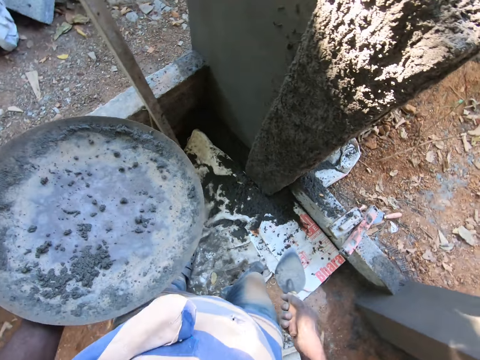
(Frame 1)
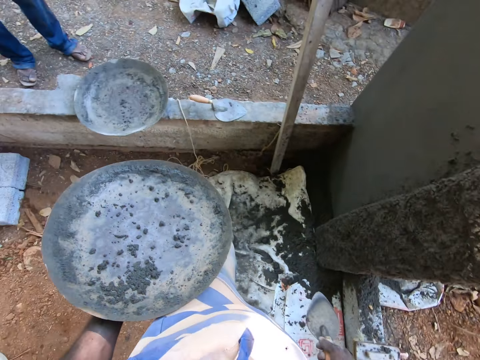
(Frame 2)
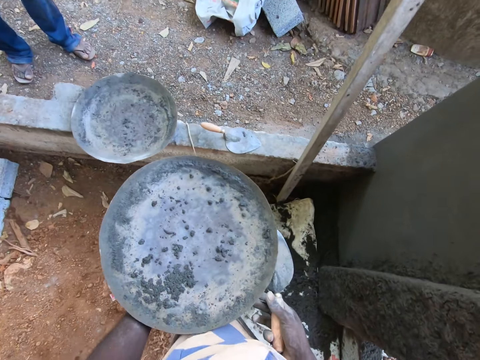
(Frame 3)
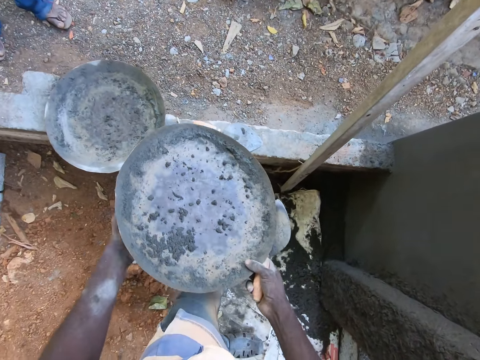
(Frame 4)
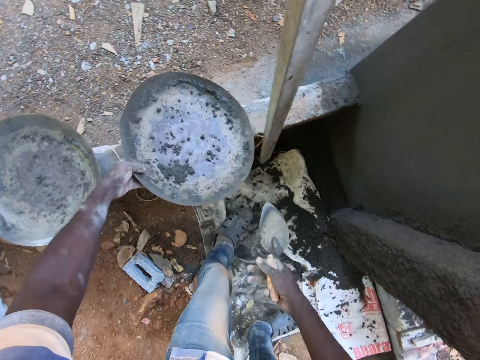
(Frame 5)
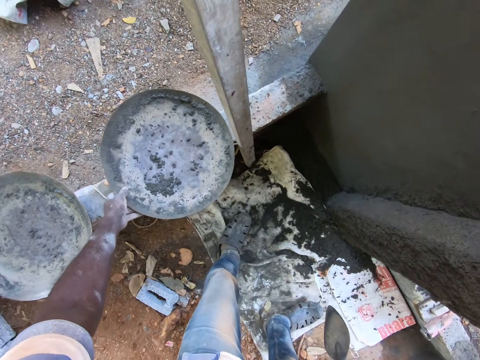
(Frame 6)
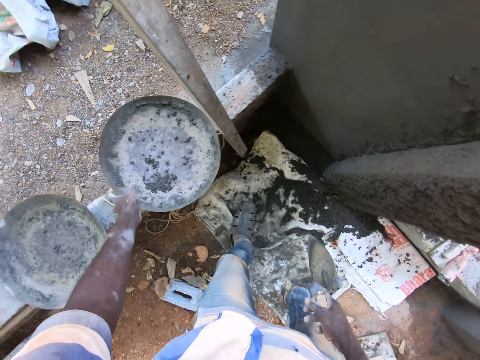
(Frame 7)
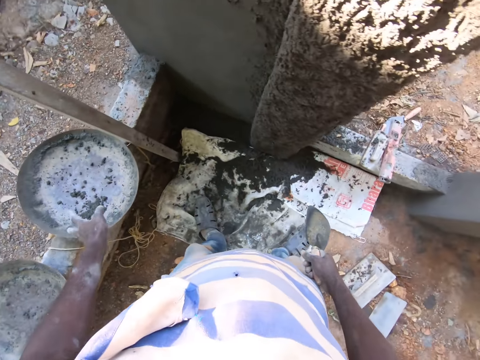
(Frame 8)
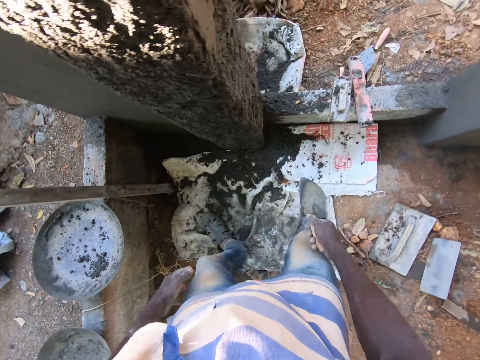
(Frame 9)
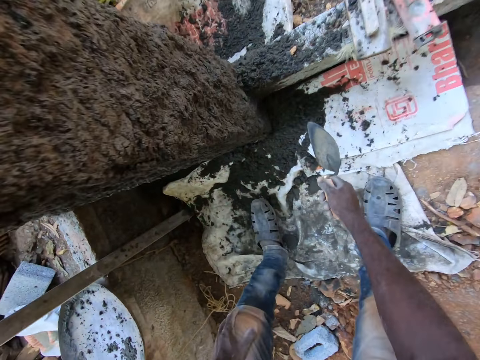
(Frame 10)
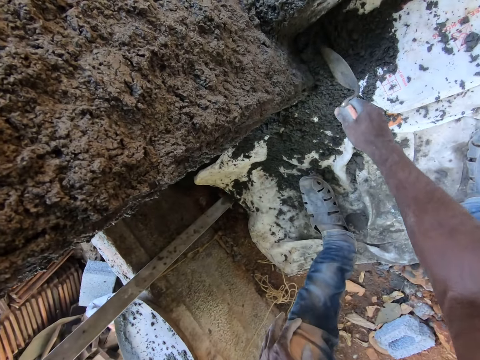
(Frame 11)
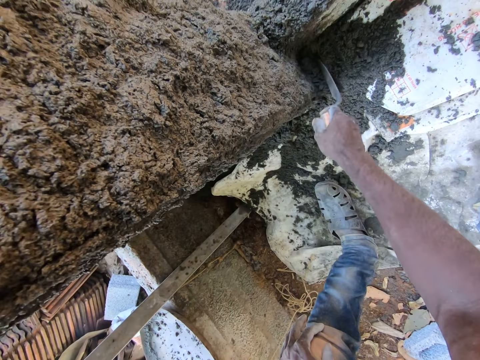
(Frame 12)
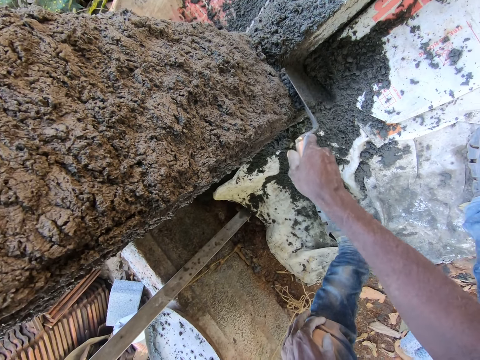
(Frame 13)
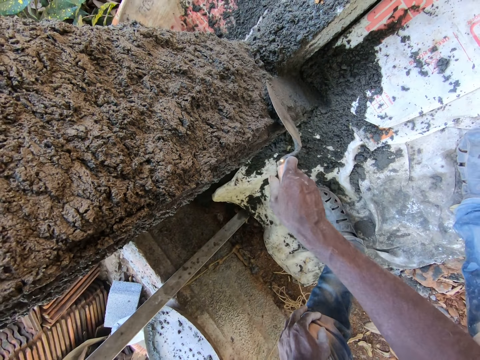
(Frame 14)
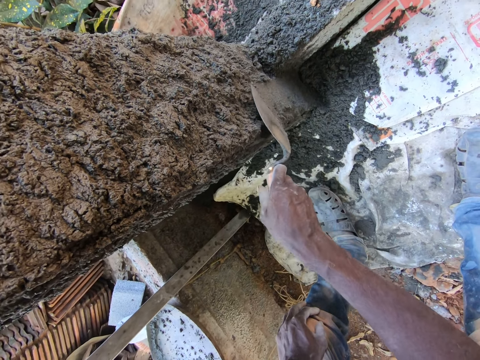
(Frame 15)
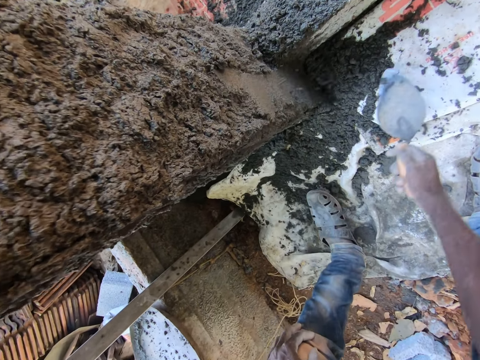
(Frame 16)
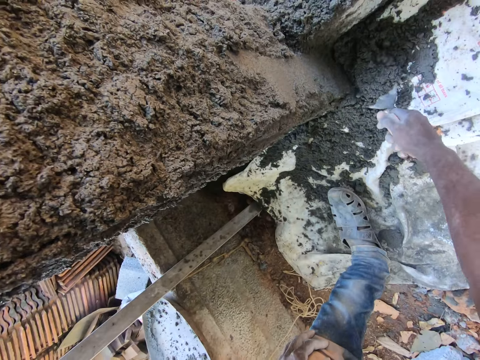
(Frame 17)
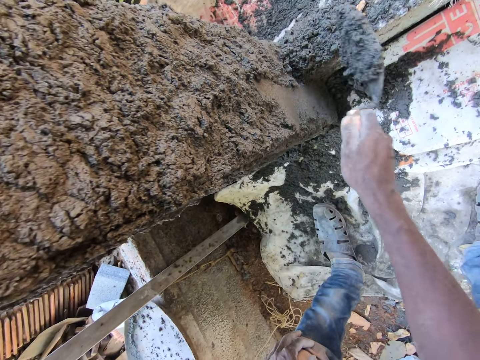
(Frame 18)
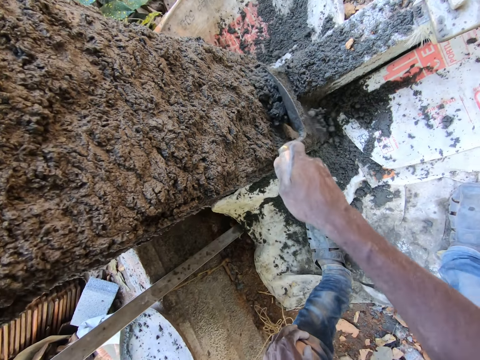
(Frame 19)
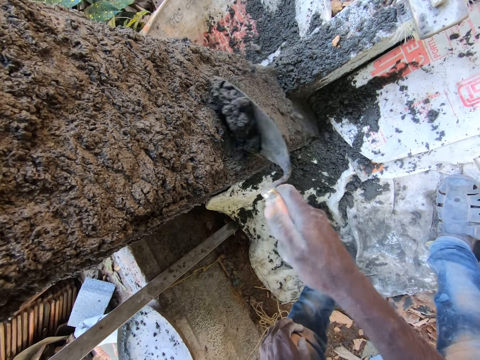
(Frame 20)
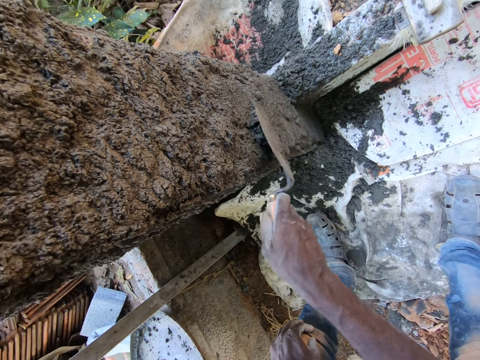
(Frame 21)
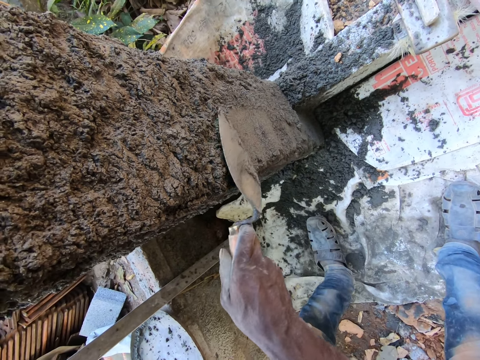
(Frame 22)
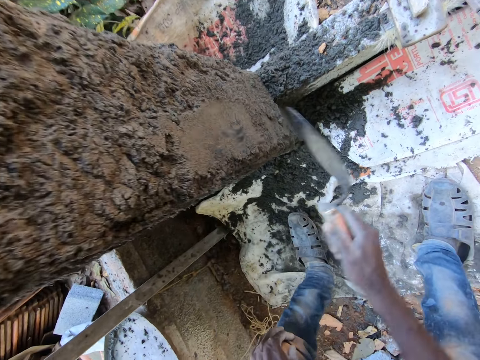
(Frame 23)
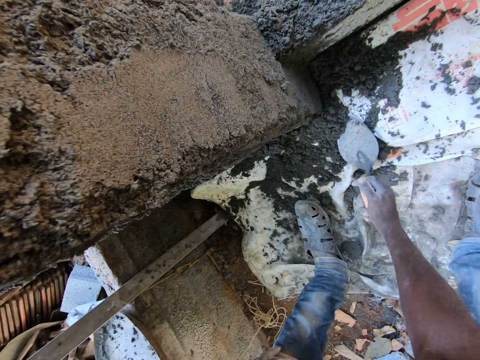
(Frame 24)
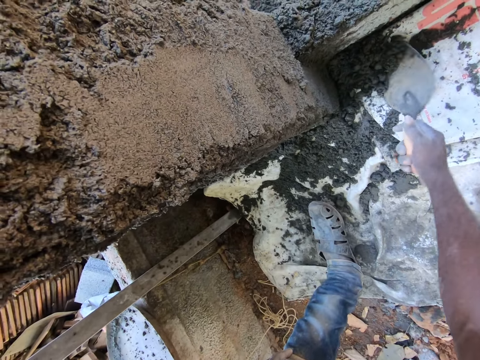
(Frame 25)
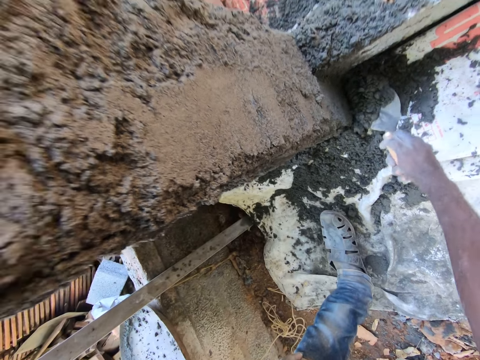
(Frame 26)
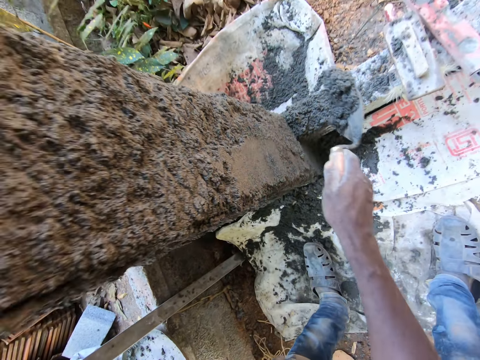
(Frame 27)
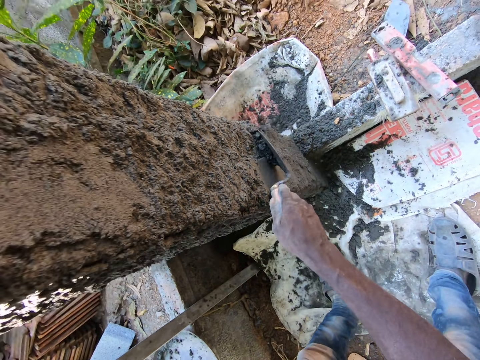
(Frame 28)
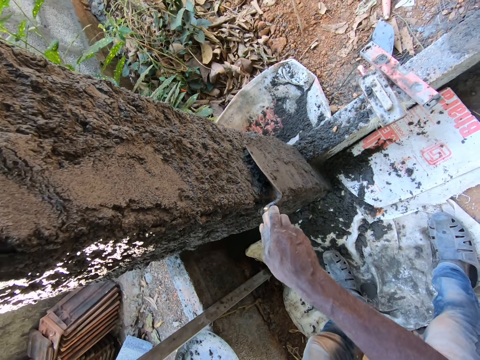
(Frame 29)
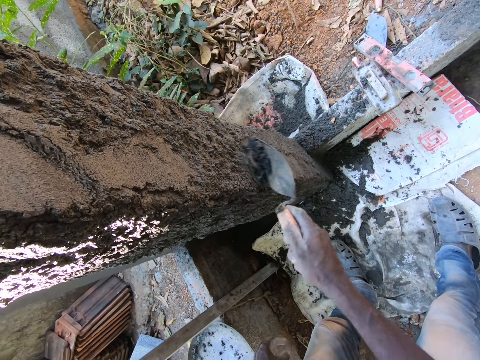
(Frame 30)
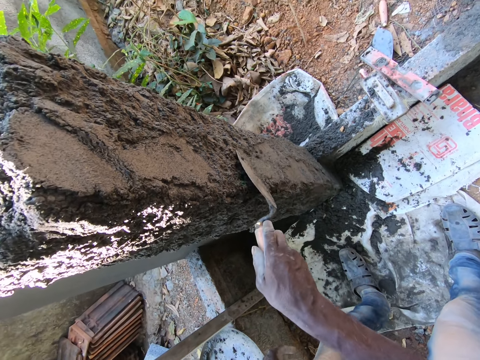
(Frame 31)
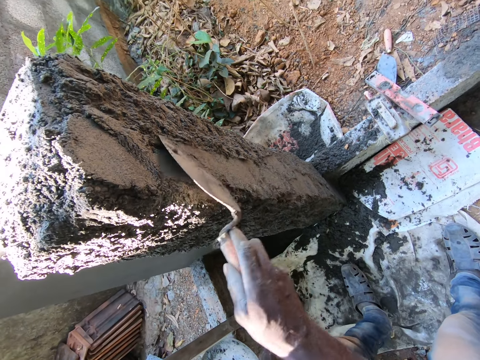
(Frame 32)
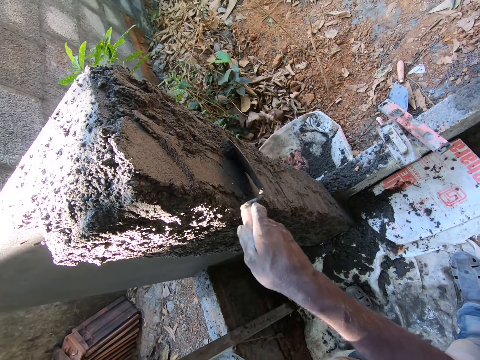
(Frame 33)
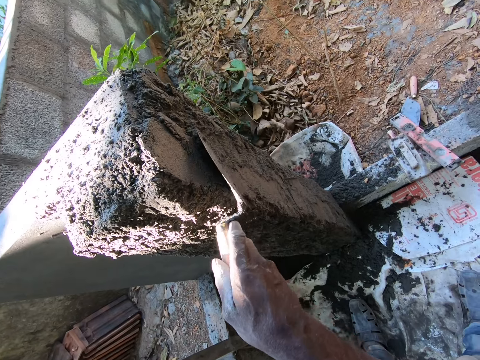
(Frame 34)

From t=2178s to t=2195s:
The camera wearer holds the tray with both hands. He moves towards the wall. He drops the tray on the pavement with both hands. He places the mortar pan on the wall. He stares at the wall. He gathers the cement on a paper bag with the hand trowel in his right hand. He plasters the cement to the pillar with the hand trowel in his right hand. He smoothens the wall. He takes the cement on the paper bag with the hand trowel in his right hand. He plasters the cement to the pillar with the hand trowel in his right hand. He smoothens the wall. He takes the cement on the paper bag with the hand trowel in his right hand. He plasters the cement to the pillar with the hand trowel in his right hand. He smoothens the wall.

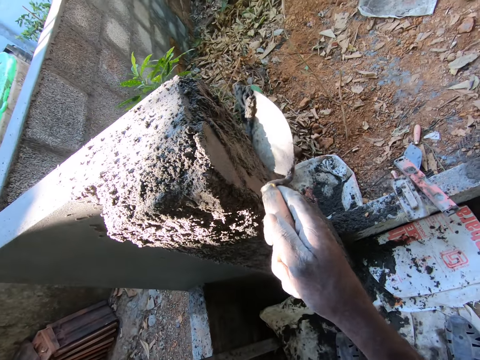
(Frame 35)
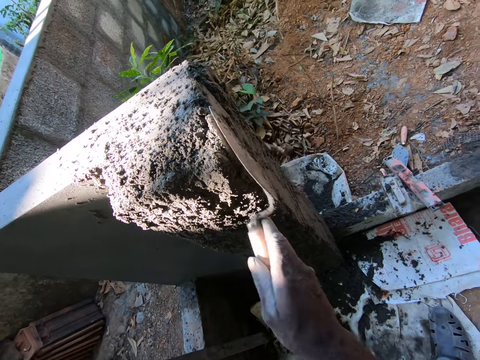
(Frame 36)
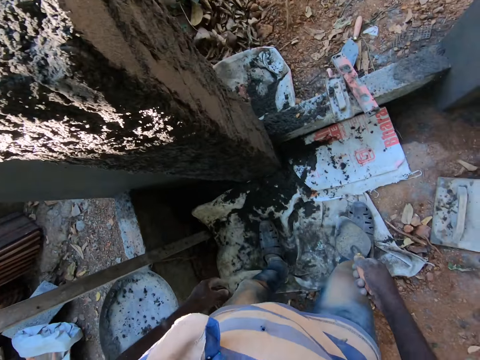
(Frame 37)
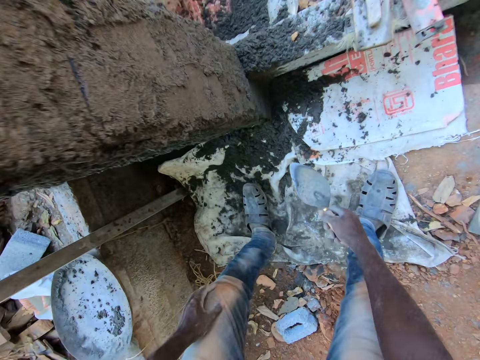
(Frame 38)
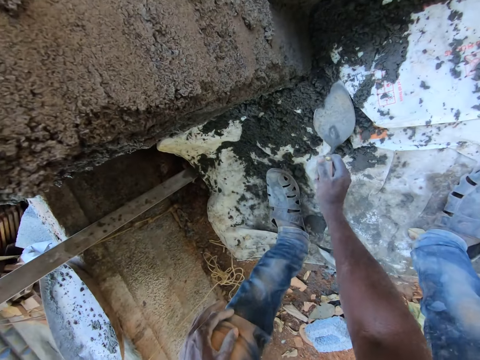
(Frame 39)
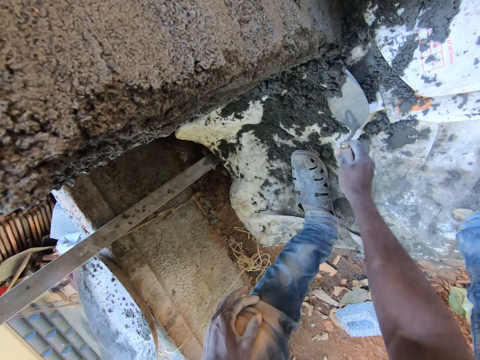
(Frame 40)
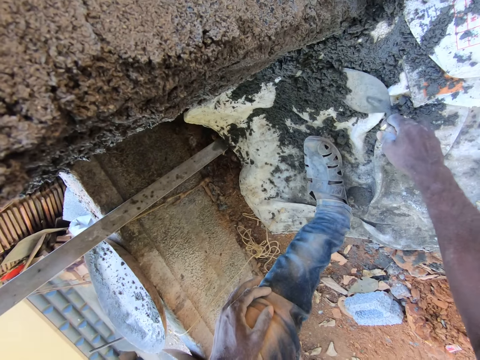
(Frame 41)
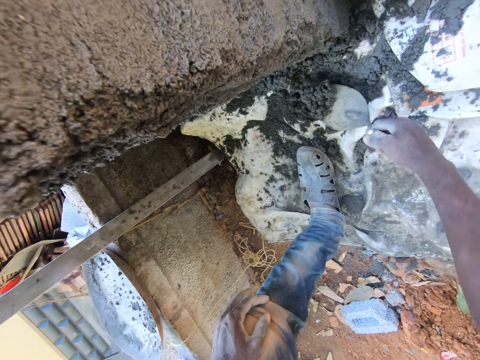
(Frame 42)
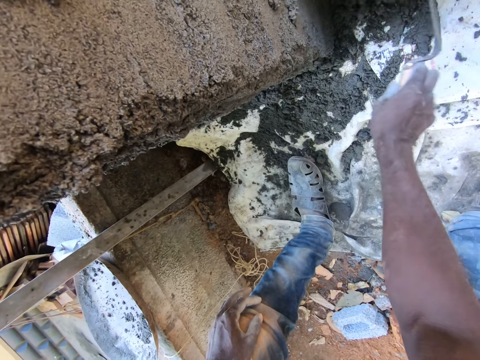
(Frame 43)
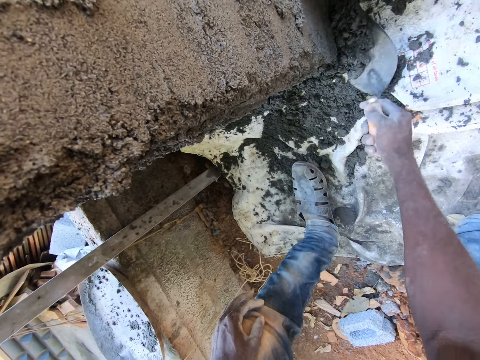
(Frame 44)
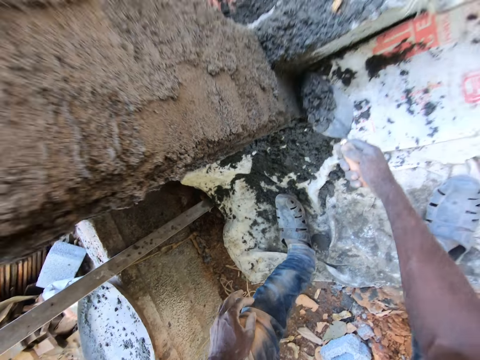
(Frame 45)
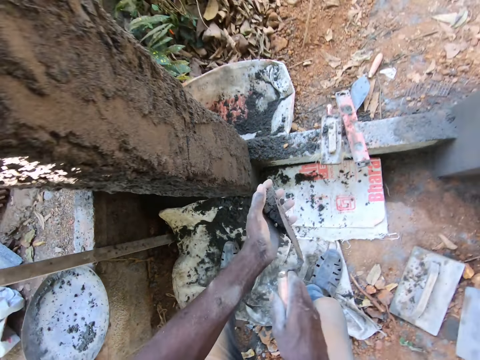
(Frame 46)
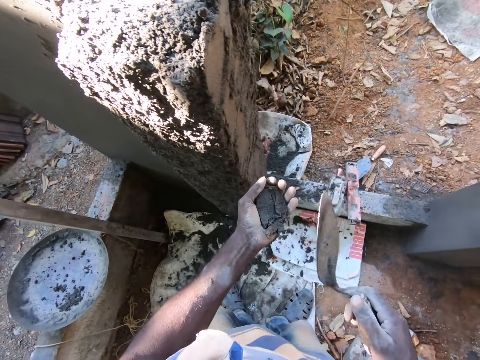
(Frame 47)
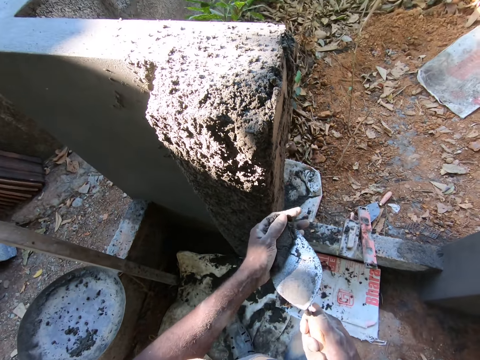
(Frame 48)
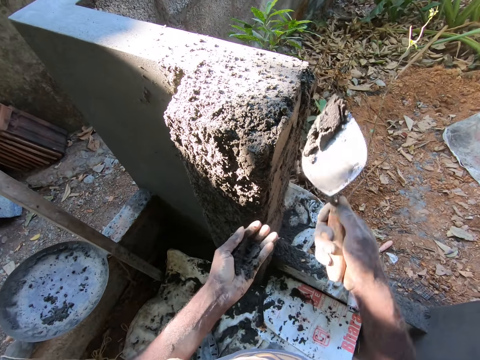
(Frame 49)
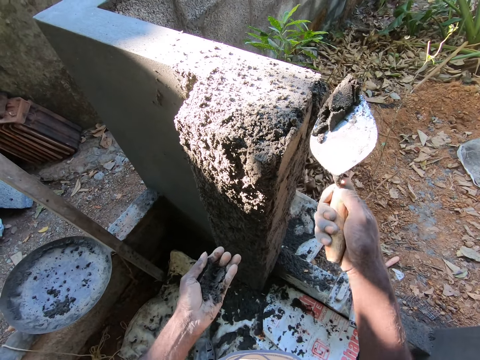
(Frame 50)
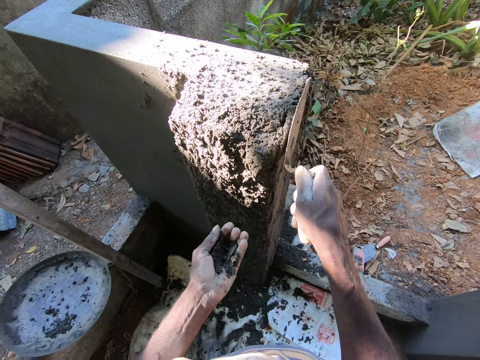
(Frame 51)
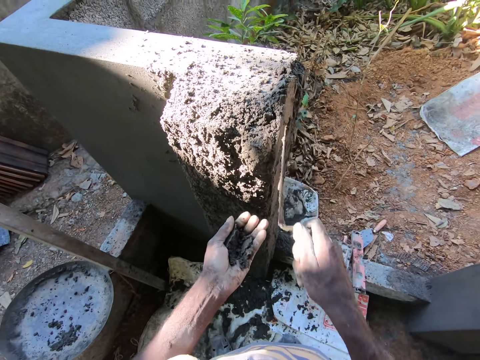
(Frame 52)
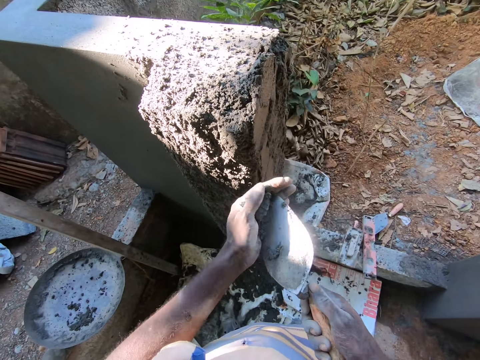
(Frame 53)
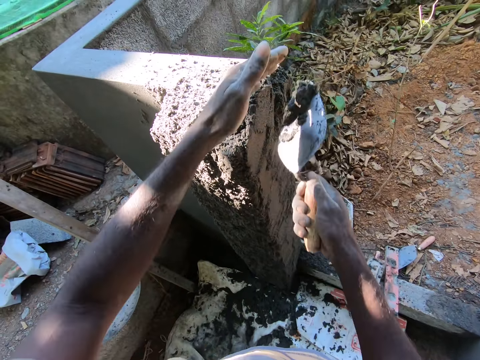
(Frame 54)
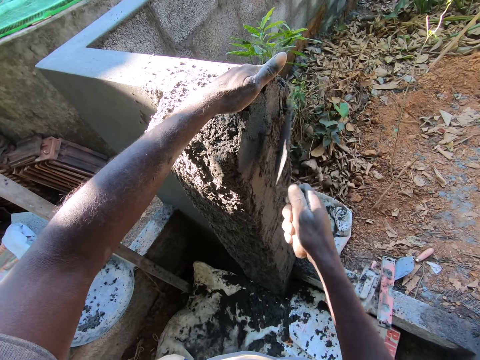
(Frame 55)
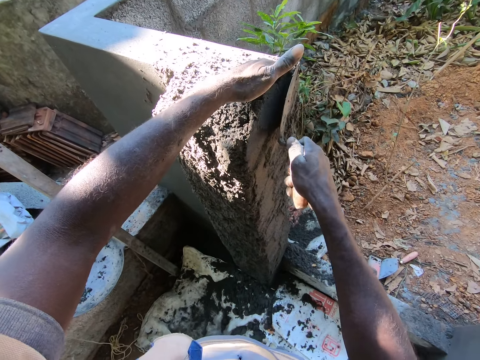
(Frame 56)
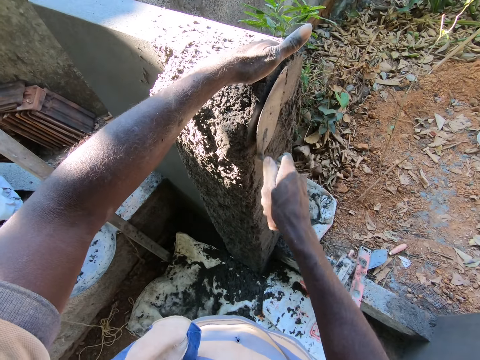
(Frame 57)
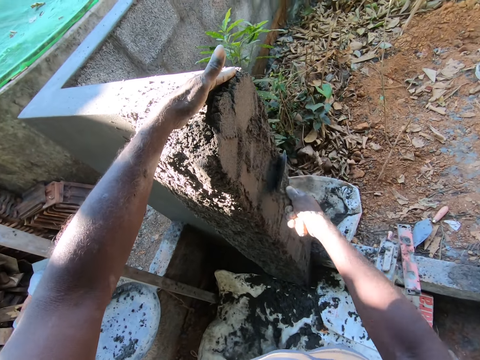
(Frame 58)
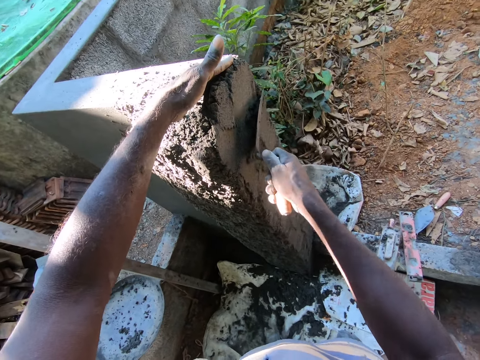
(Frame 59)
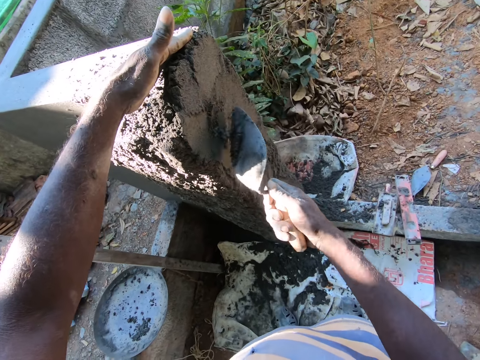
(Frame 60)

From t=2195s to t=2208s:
The camera wearer takes the cement on the paper bag with the hand trowel in his right hand. He pours the cement on the cement on the paper bag with the hand trowel in his right hand. He gathers the cement on the paper bag with the hand trowel in his right hand. He takes the cement on the paper bag with the hand trowel in his right hand. He pours the cement in his left hand with the hand trowel in his hand. He takes the cement from his left hand with the hand trowel in his right hand. He plasters the cement to the pillar with the hand trowel in his right hand. He smoothens the wall. He takes the cement from his left hand with the hand trowel in his right hand. He plasters the cement to the pillar with the hand trowel in his right hand. He smoothens the wall.
